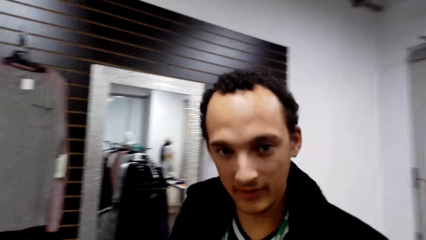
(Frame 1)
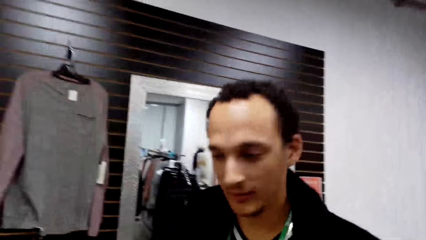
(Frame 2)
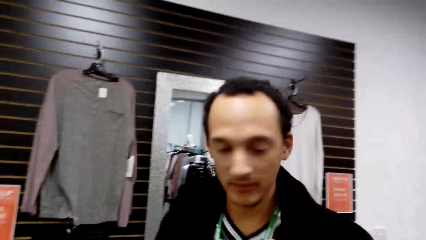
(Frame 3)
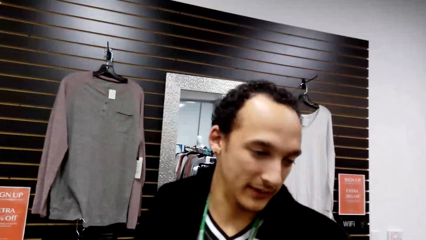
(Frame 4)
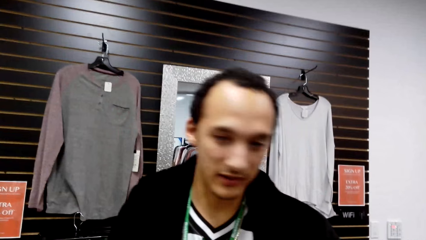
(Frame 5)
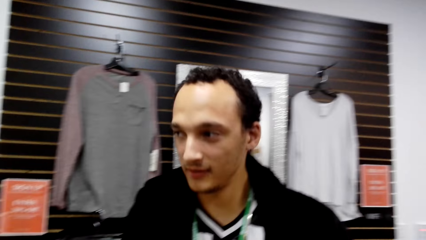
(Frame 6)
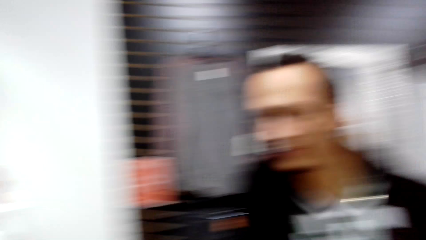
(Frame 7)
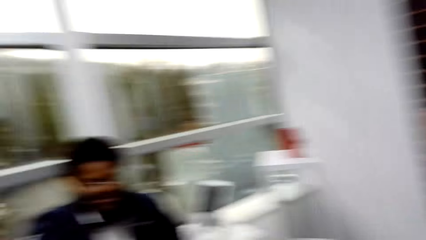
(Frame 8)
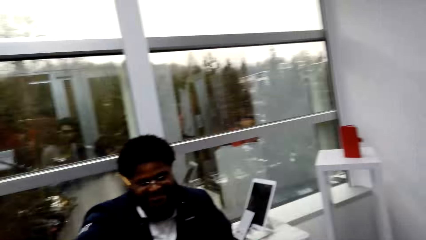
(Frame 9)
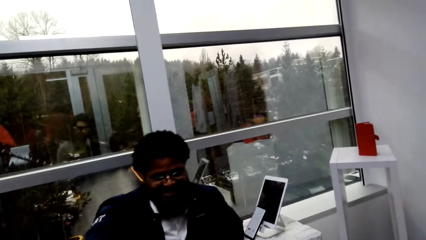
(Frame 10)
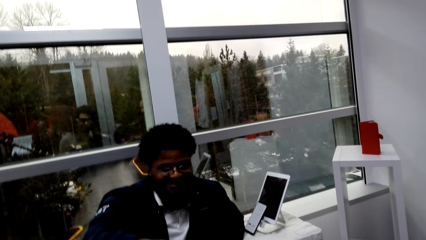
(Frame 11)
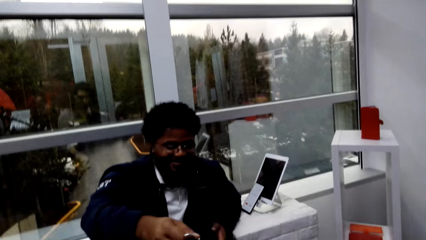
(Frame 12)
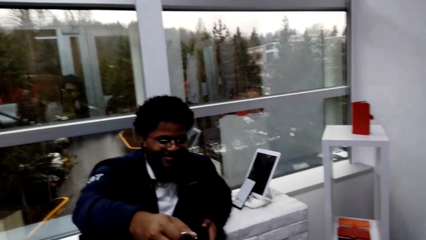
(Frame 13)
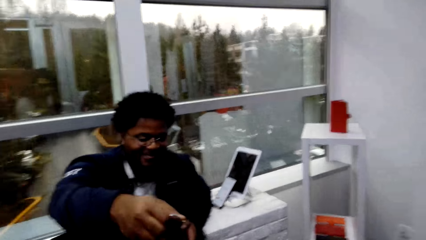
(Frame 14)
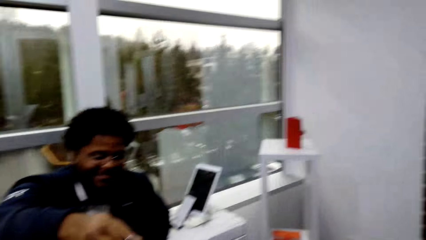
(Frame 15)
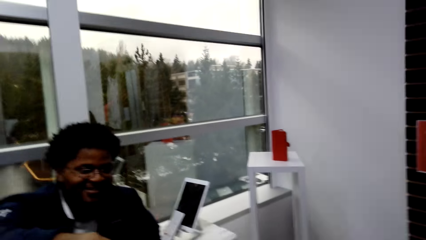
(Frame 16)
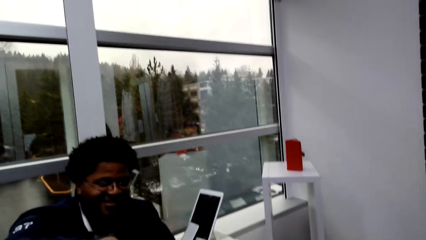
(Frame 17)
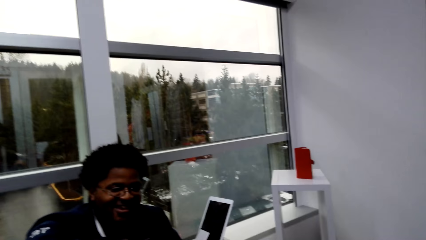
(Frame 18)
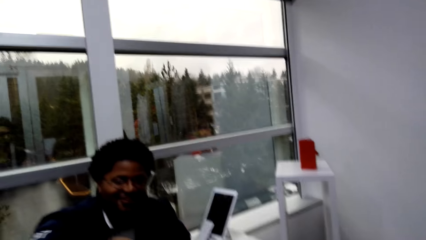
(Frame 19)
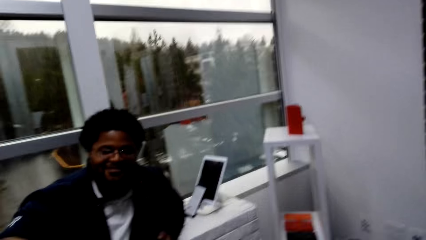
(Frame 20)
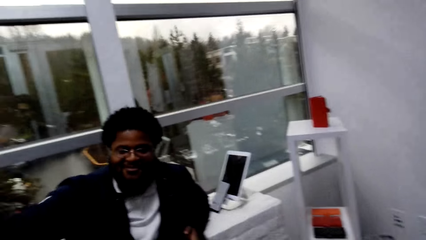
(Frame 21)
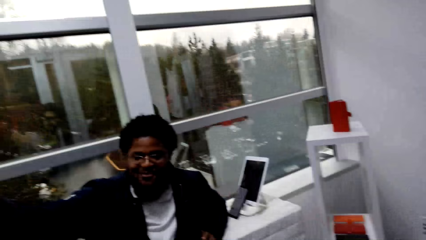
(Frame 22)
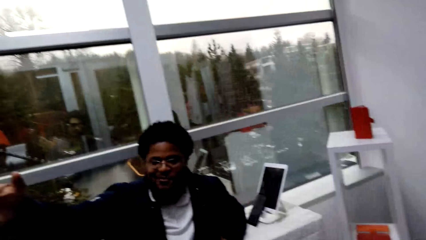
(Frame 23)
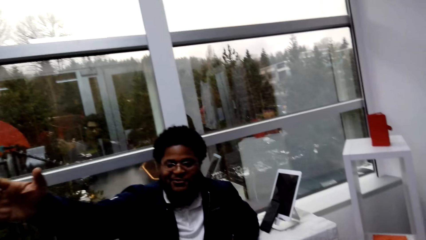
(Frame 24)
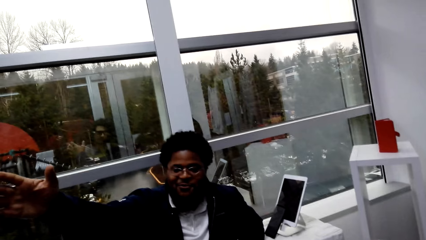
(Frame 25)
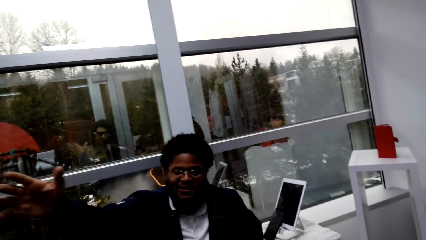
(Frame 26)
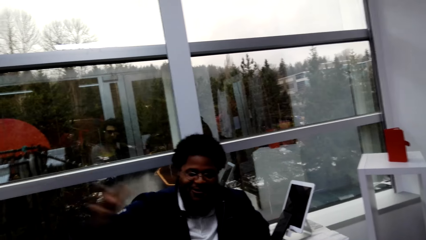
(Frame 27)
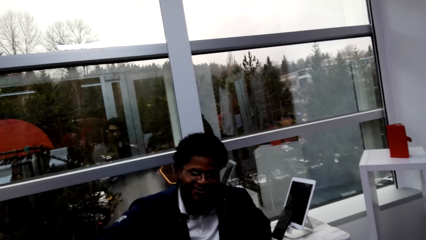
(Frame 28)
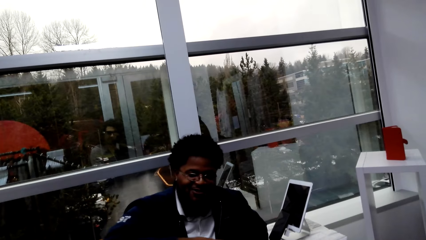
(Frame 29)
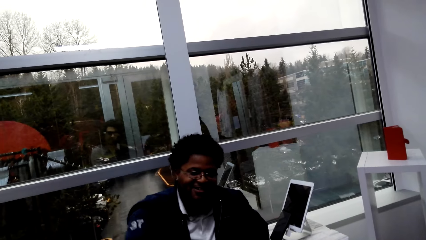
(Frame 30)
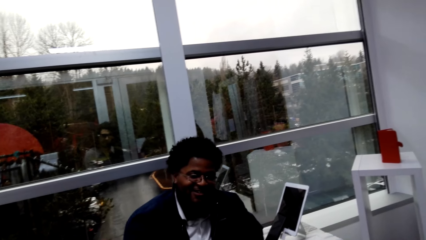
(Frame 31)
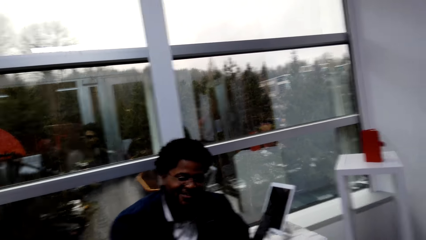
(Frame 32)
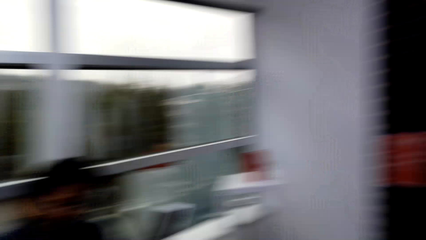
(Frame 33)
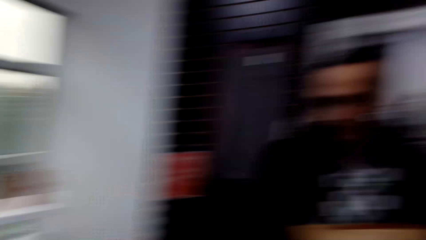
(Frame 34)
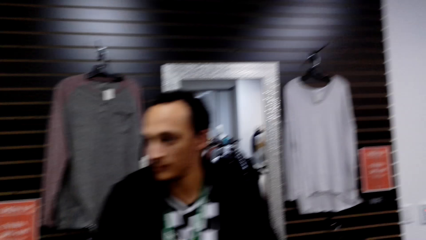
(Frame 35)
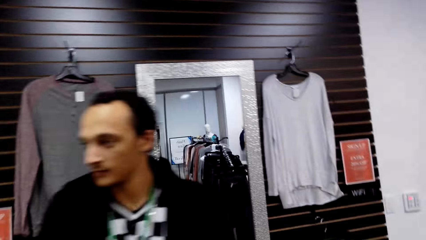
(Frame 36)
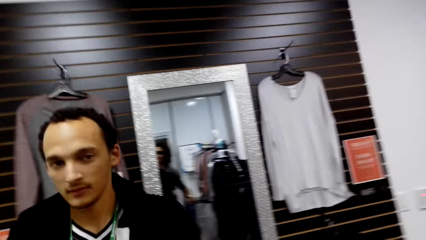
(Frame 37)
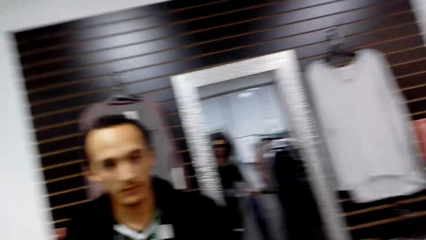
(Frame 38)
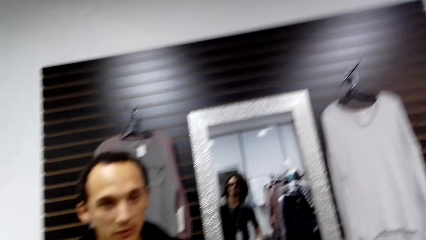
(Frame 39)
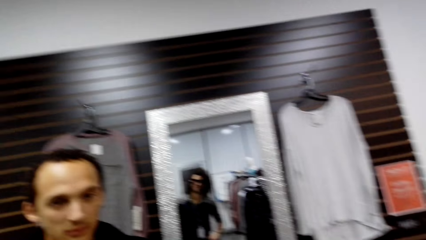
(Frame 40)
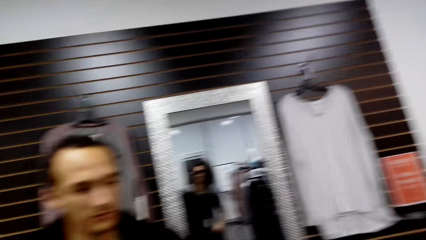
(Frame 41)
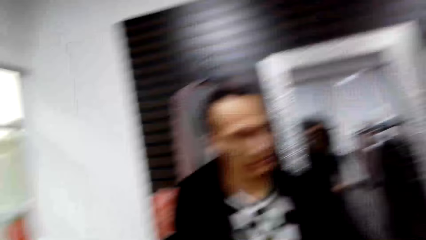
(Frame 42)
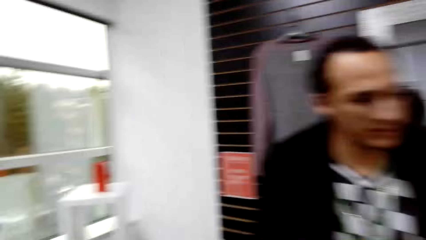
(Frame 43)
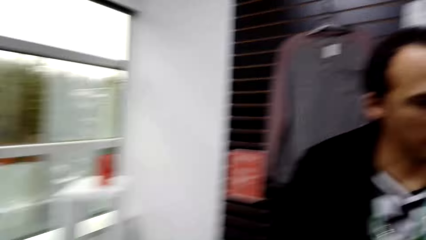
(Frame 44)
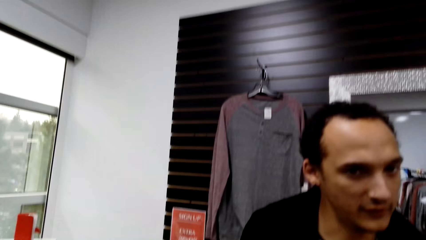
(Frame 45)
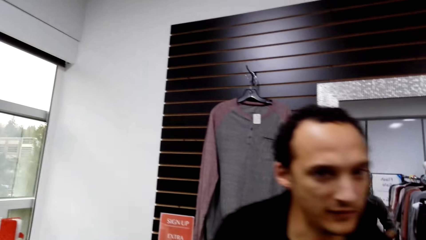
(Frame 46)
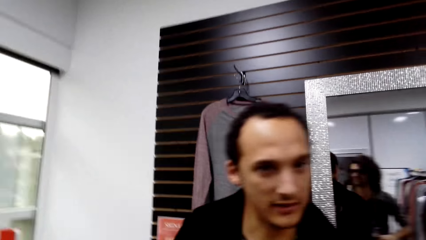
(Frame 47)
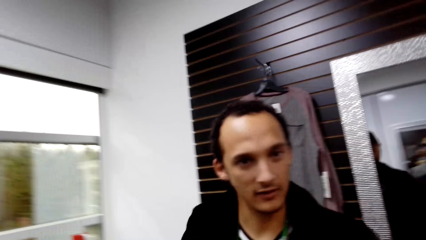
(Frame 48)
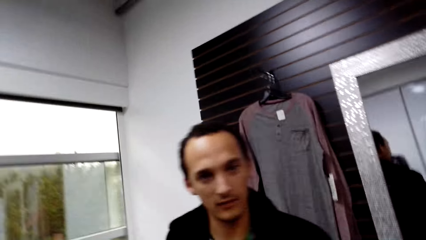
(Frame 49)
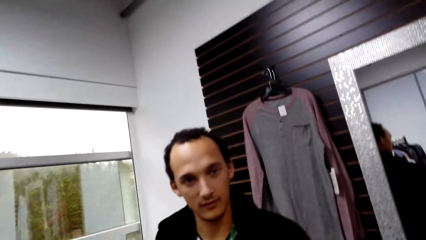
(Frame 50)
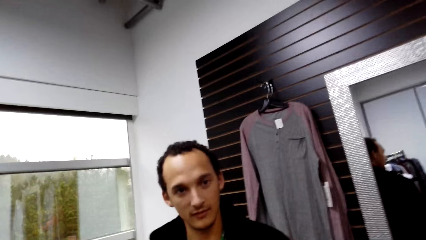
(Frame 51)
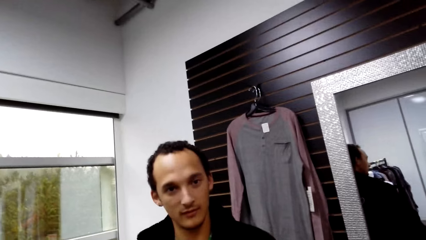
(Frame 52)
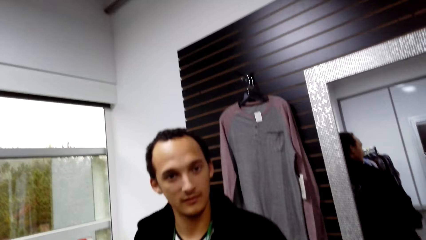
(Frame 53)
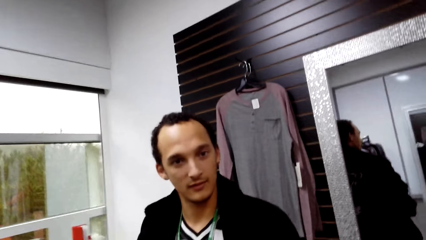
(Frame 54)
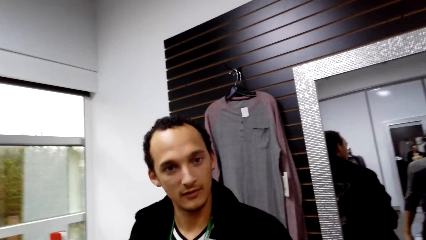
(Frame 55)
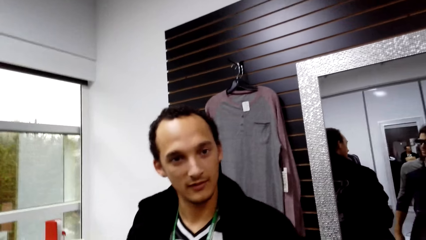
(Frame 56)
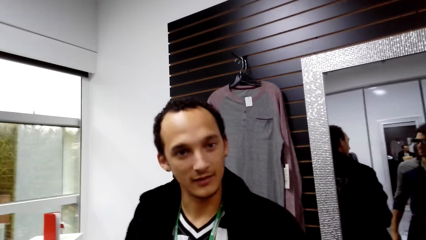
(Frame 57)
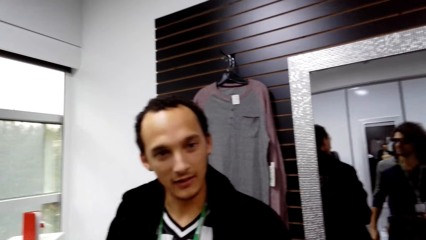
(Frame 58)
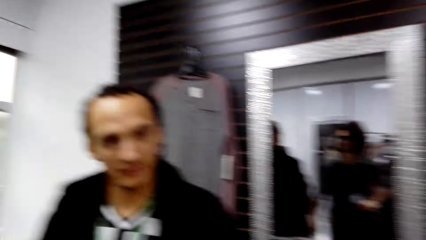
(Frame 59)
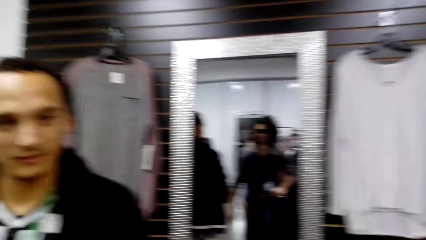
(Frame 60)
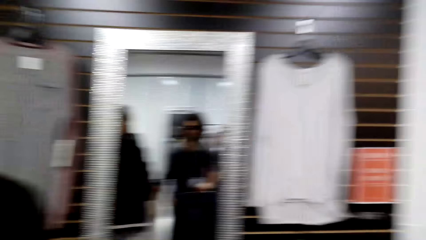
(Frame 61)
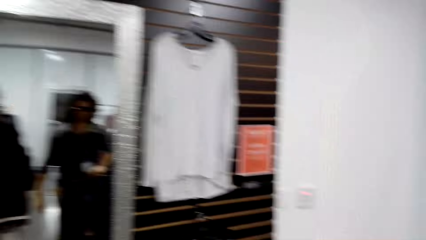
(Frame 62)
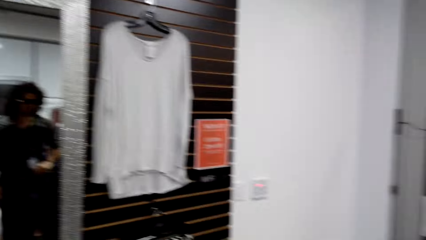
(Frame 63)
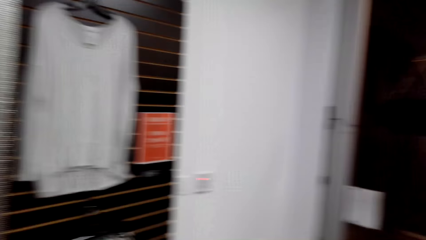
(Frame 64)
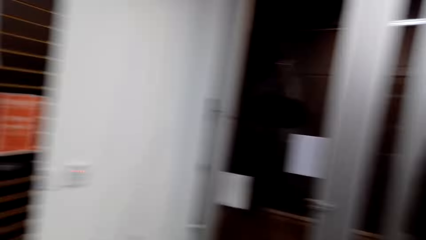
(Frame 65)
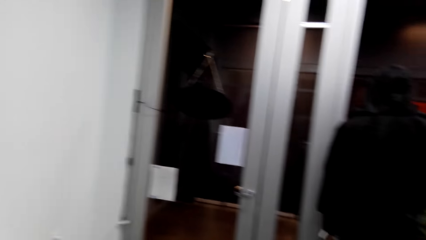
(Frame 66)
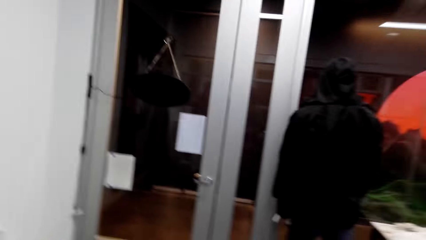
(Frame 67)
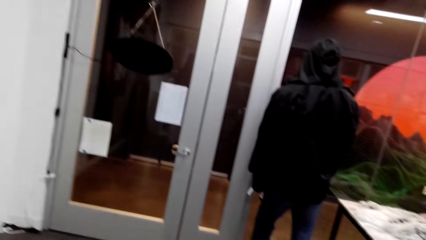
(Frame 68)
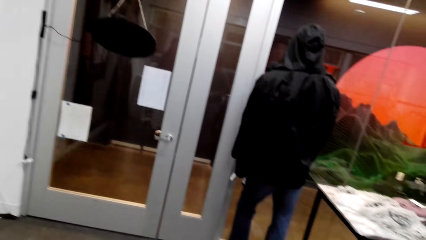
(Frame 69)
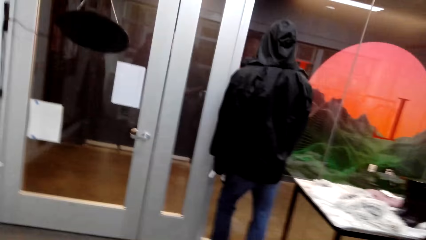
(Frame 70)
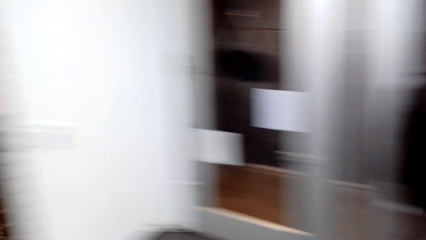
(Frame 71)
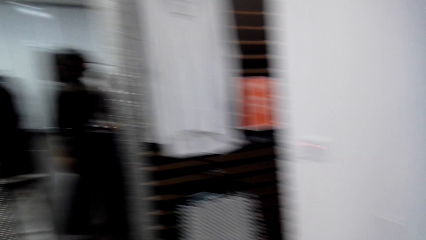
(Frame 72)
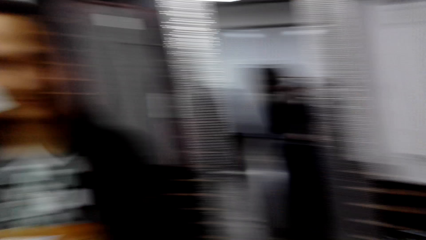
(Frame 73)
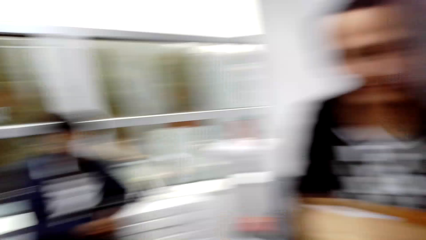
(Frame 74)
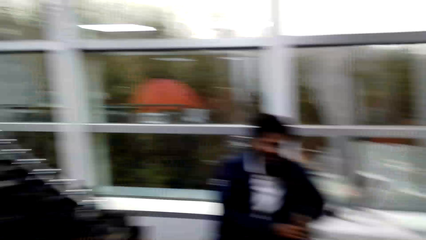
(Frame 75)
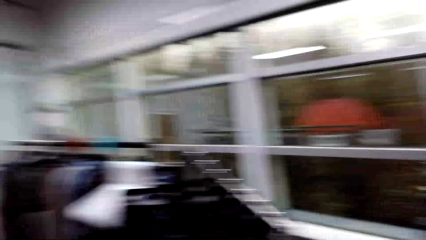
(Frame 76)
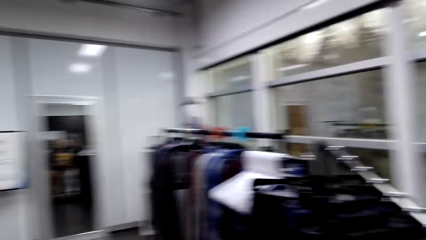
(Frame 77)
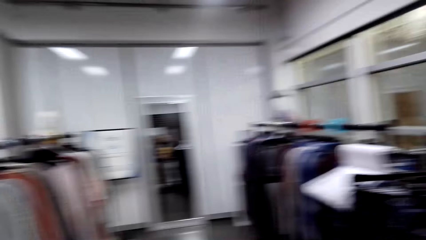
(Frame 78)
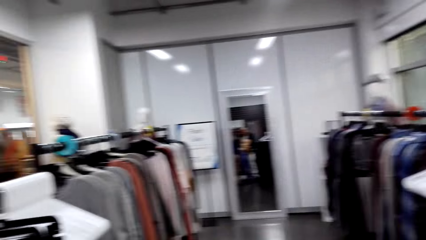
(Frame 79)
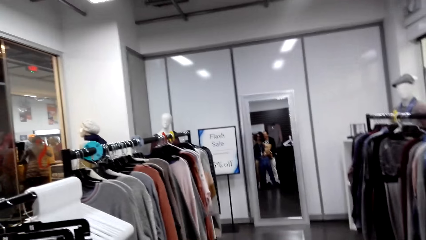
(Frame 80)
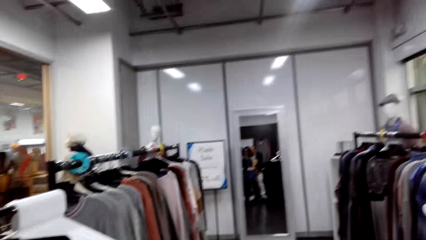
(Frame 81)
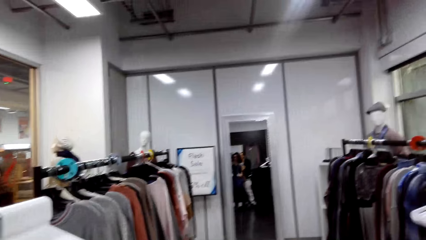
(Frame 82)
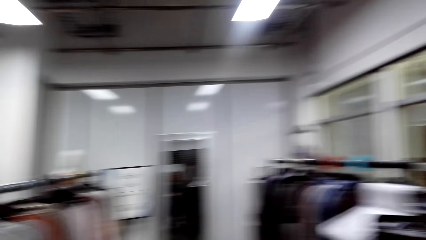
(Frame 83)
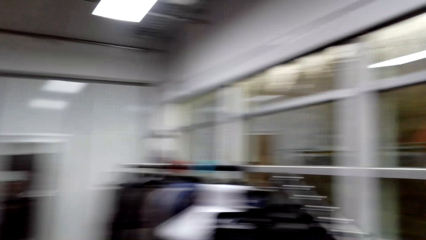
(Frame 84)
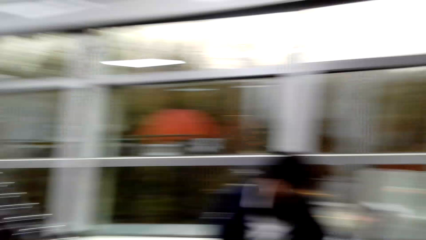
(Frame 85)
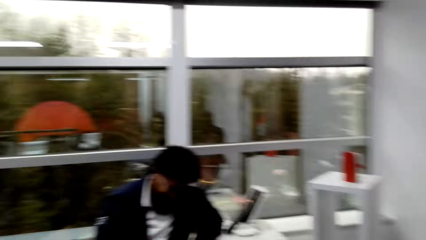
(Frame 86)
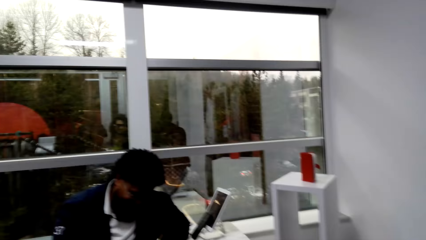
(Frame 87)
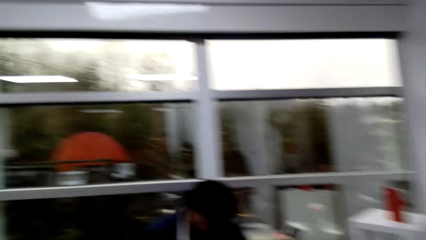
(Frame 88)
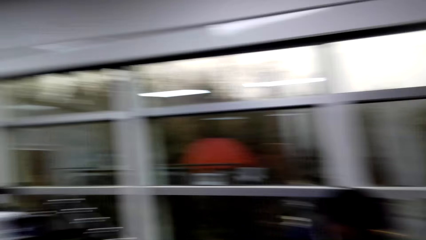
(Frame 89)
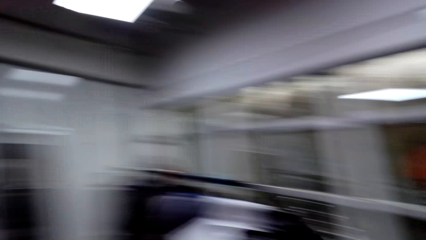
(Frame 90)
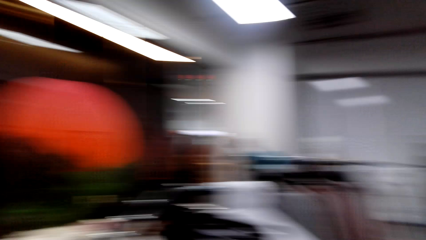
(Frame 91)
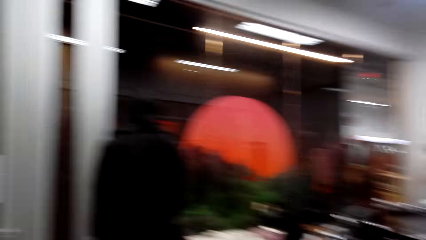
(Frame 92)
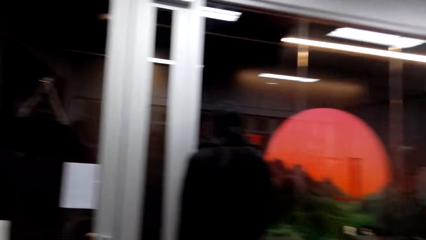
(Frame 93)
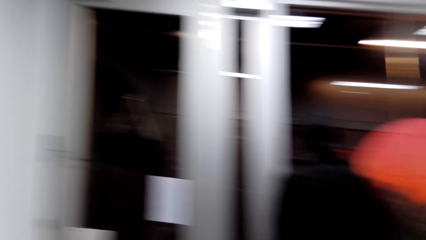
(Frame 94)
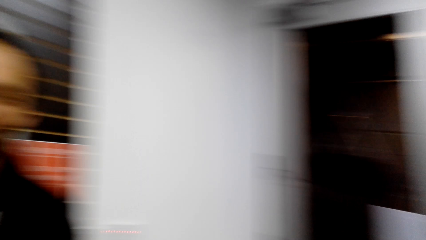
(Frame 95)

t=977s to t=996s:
A person talks to the camera wearer and another person. The first person points with his hand. The camera wearer moves his body. He talks to the other person. He looks around.
